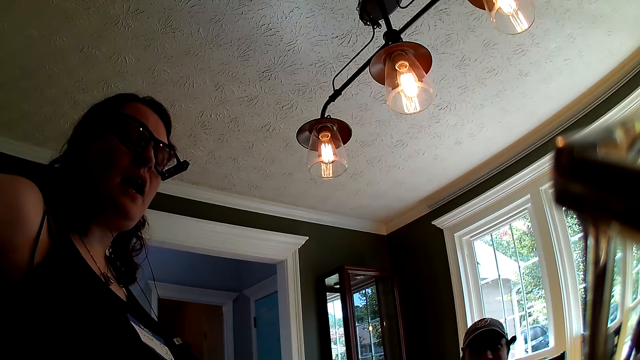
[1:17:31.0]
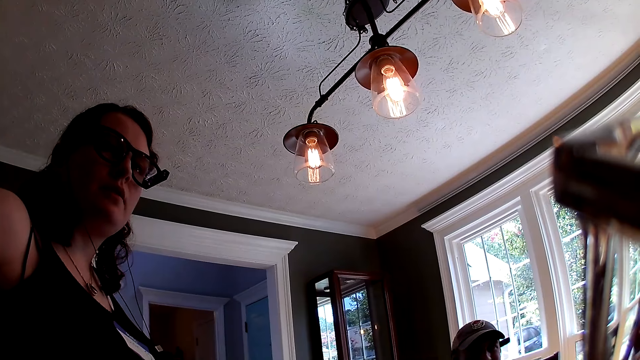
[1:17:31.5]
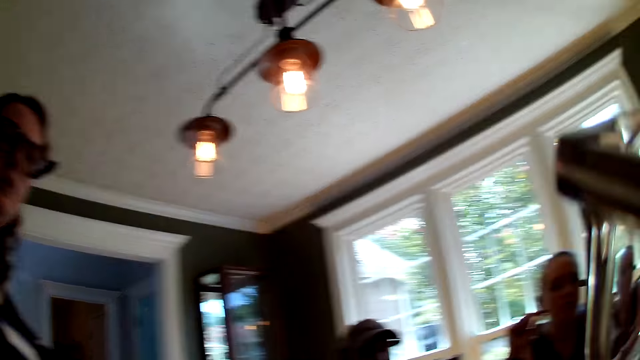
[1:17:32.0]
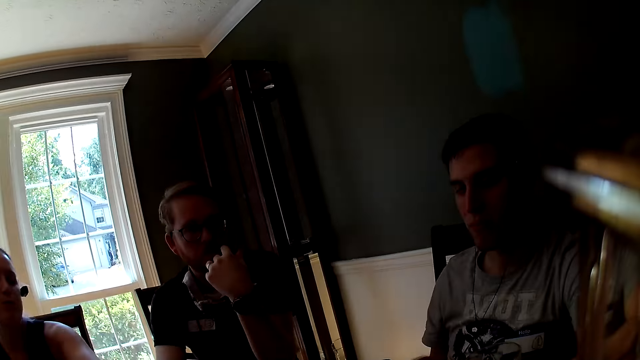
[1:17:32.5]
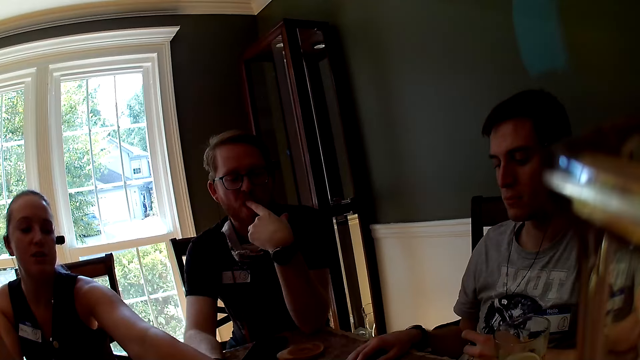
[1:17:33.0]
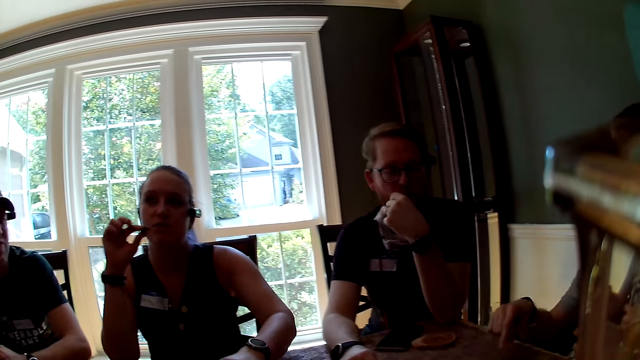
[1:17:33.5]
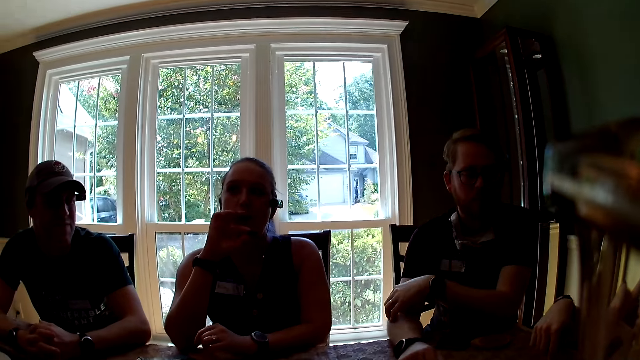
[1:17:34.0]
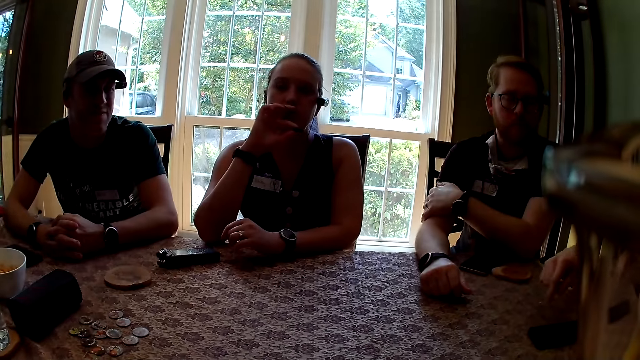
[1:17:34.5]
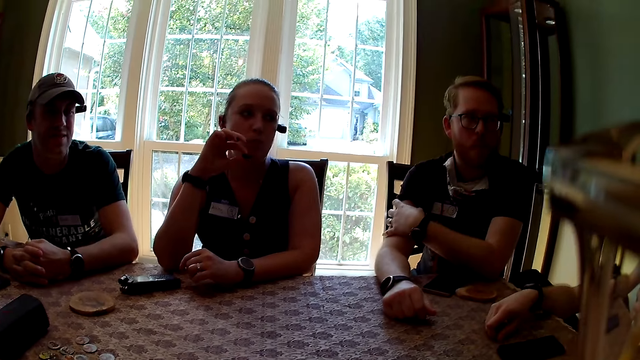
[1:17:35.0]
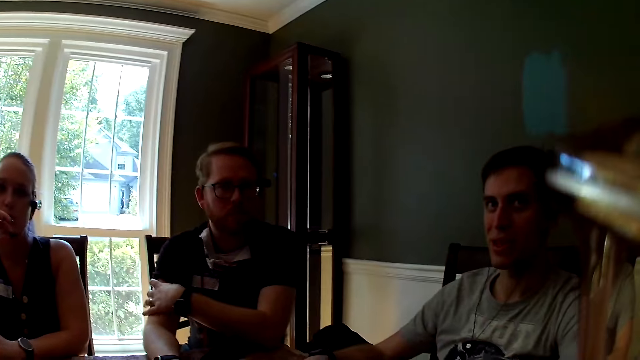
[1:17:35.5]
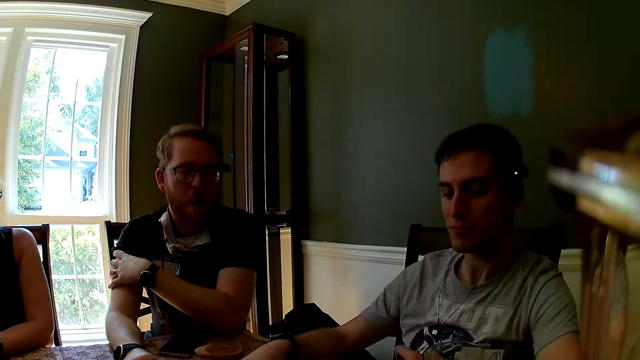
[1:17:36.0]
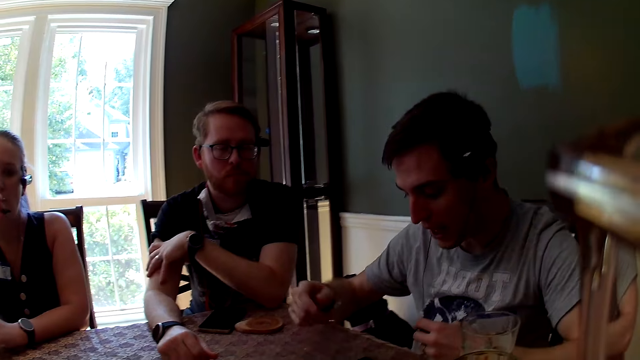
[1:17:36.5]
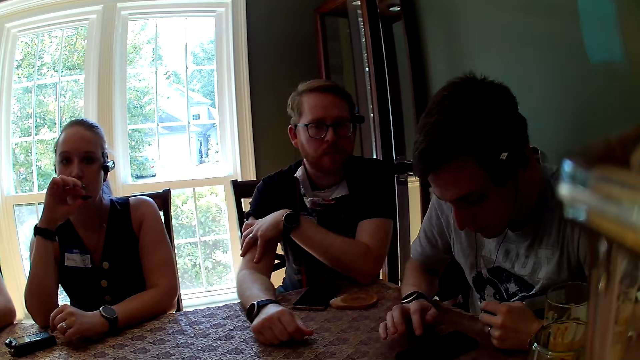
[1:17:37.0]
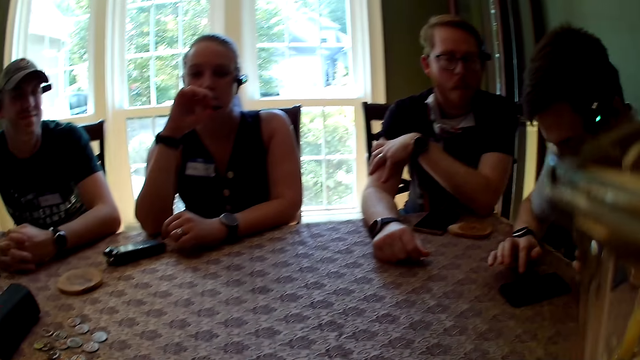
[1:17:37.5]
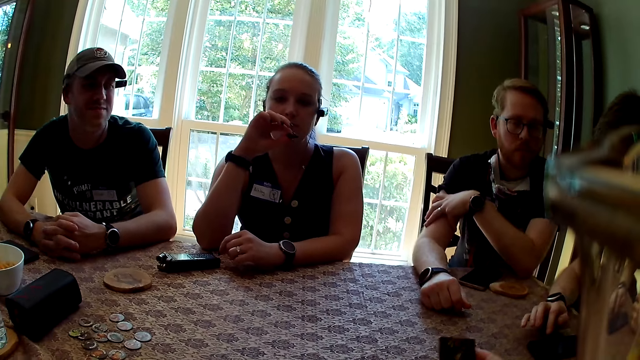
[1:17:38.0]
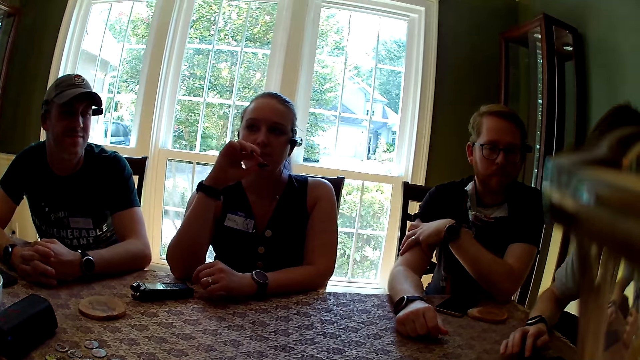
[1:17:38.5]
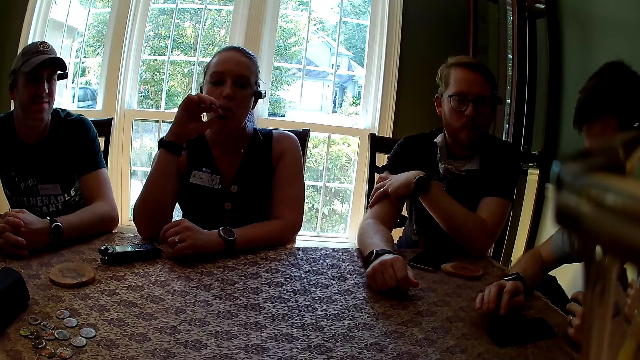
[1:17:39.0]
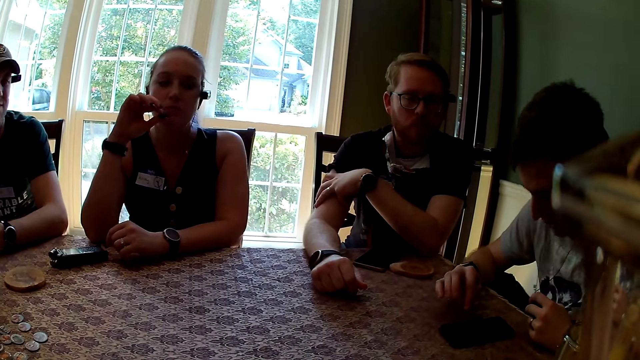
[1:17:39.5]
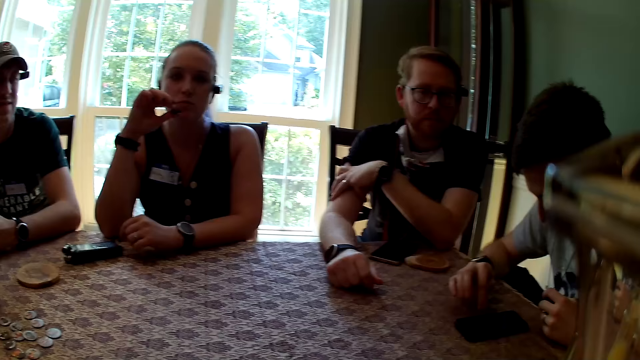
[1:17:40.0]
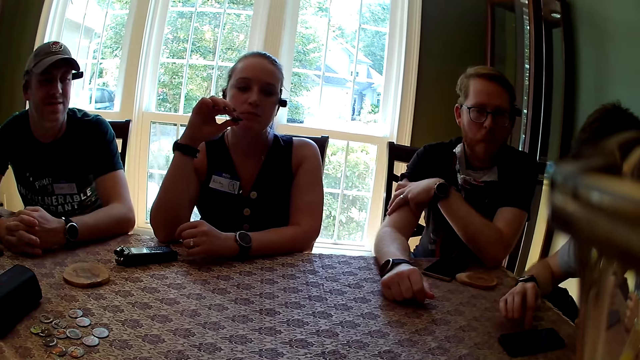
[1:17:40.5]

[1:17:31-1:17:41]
A woman talks to another woman. The camera wearer talks to a man. The man holds a camera wire with his left hand. The man uses his phone.

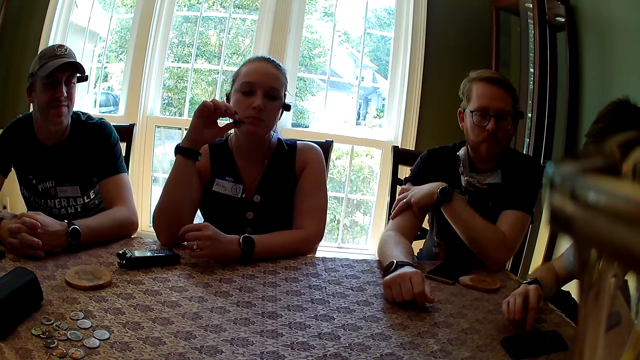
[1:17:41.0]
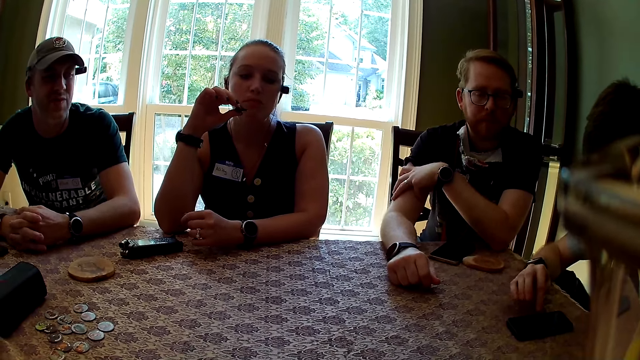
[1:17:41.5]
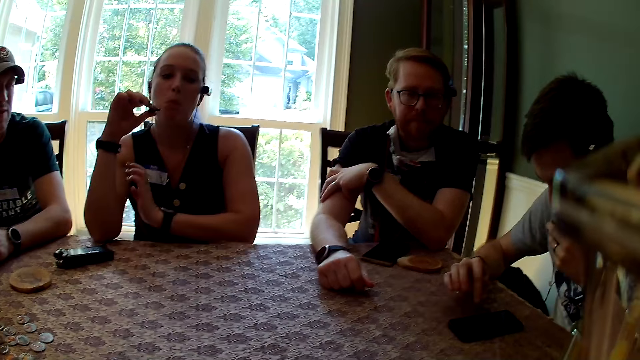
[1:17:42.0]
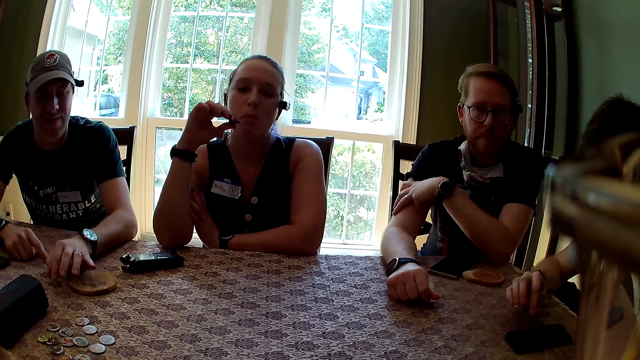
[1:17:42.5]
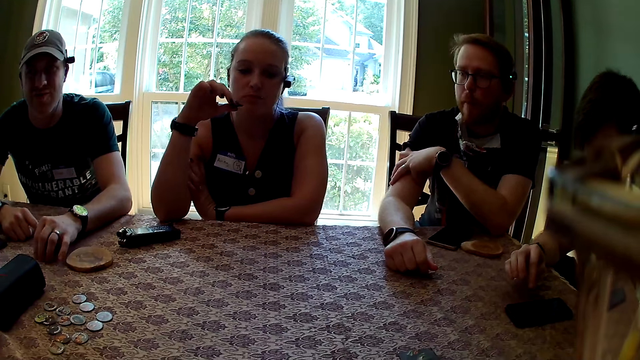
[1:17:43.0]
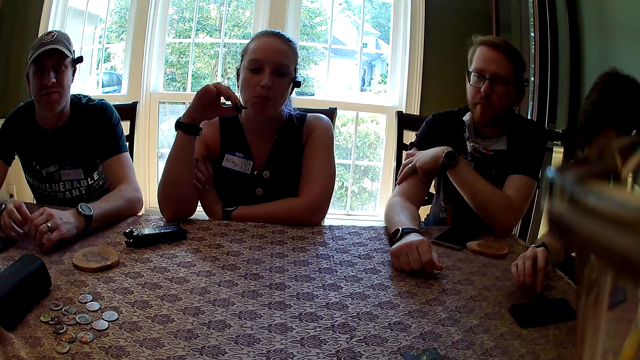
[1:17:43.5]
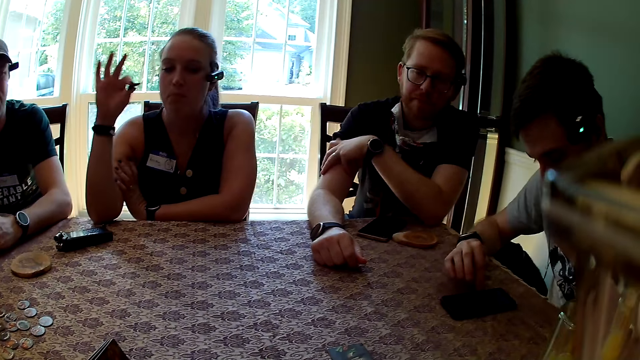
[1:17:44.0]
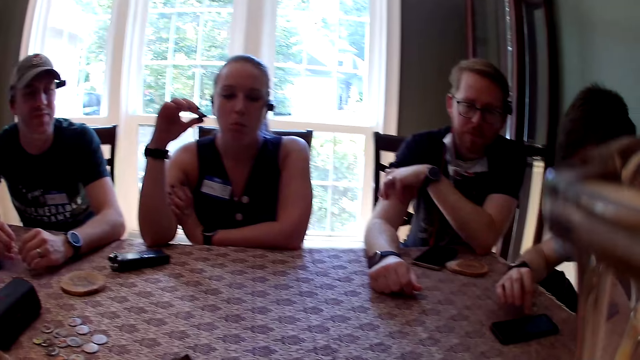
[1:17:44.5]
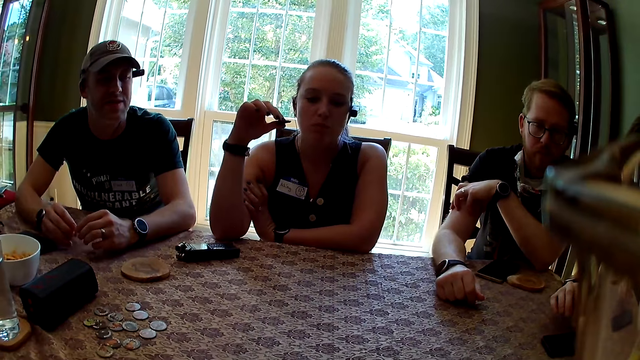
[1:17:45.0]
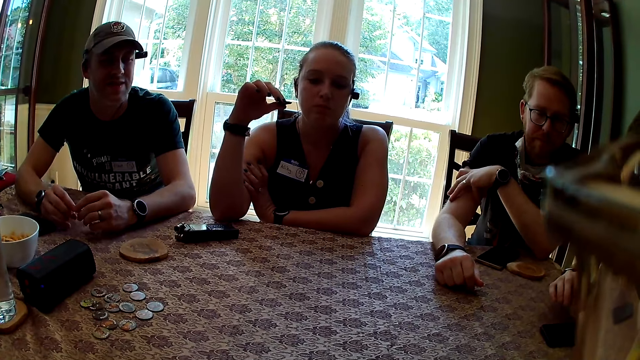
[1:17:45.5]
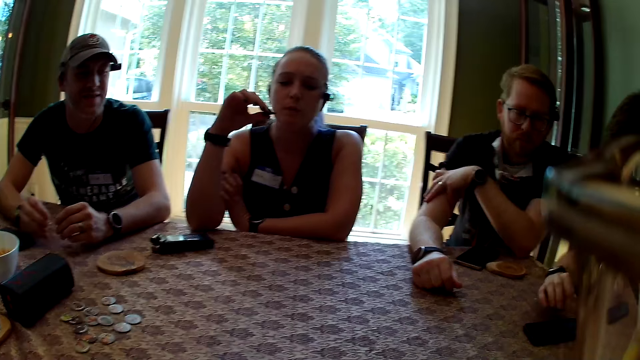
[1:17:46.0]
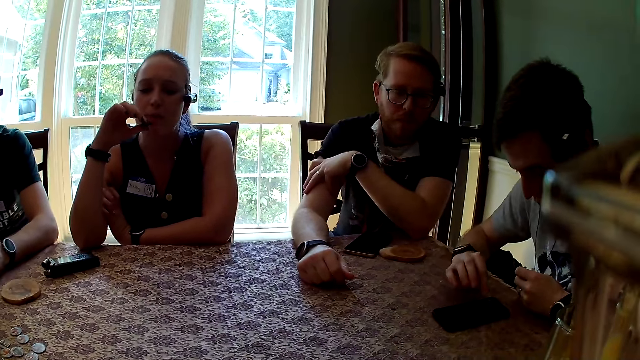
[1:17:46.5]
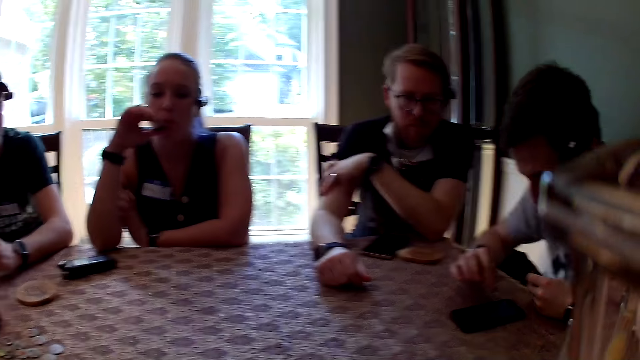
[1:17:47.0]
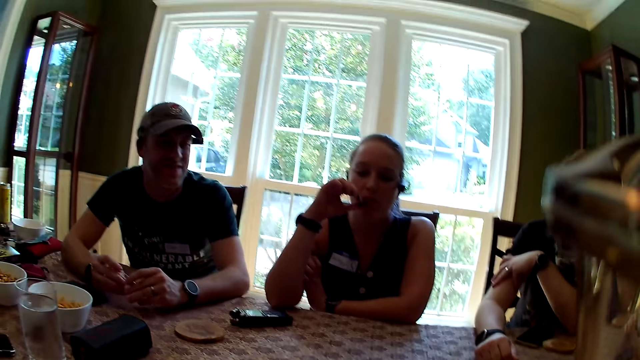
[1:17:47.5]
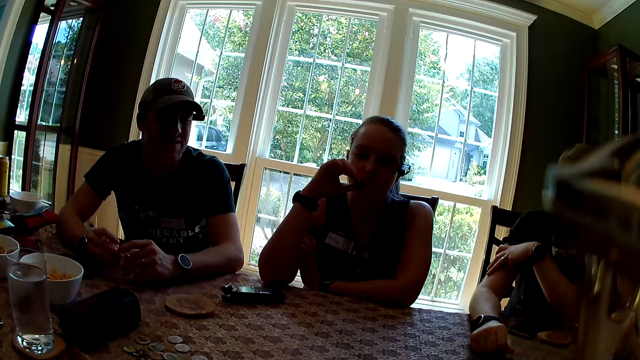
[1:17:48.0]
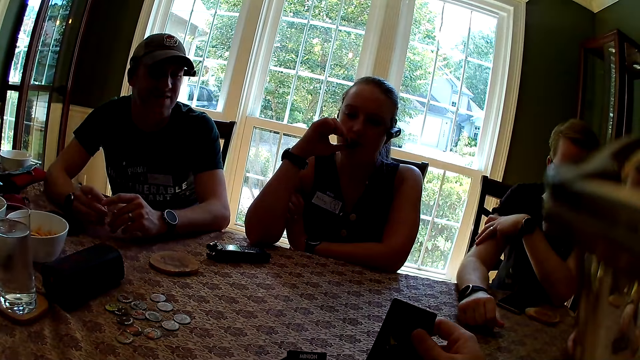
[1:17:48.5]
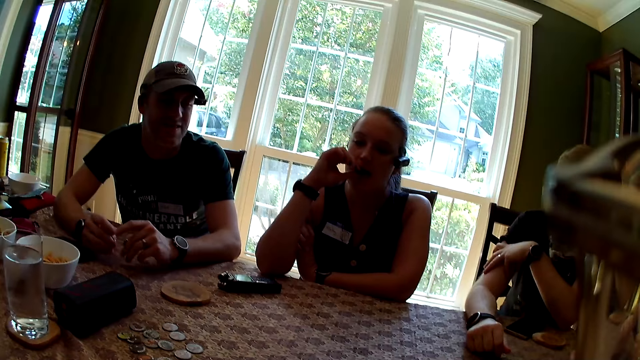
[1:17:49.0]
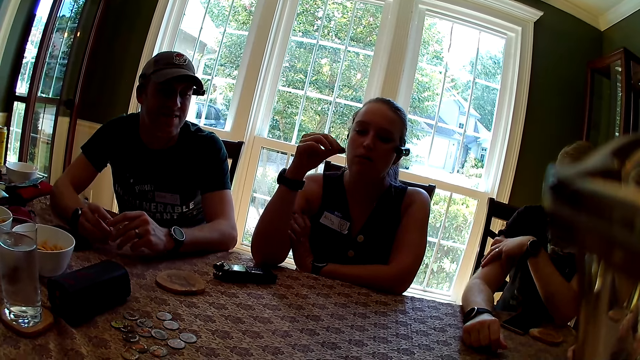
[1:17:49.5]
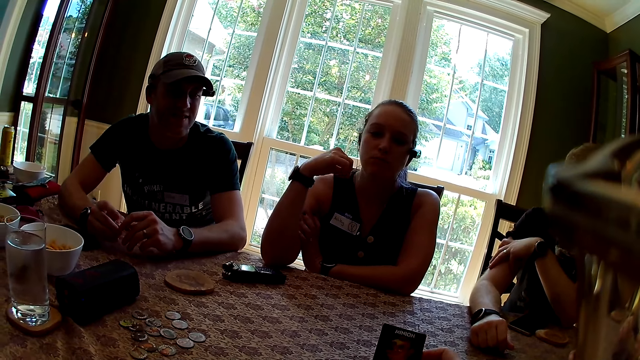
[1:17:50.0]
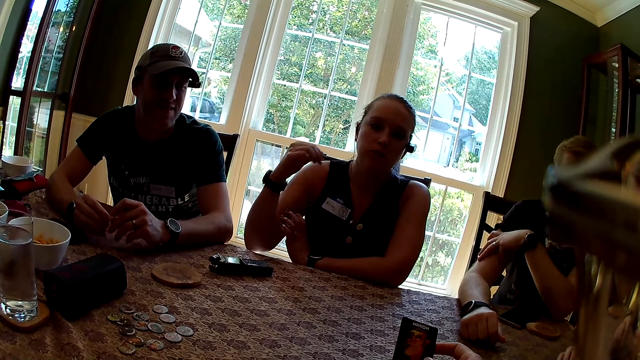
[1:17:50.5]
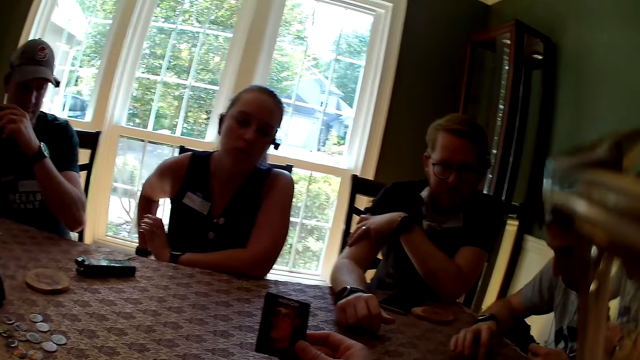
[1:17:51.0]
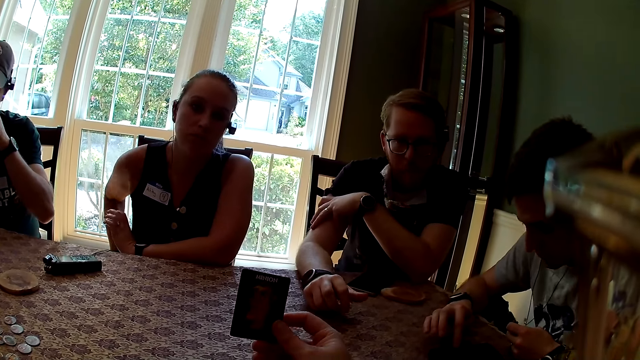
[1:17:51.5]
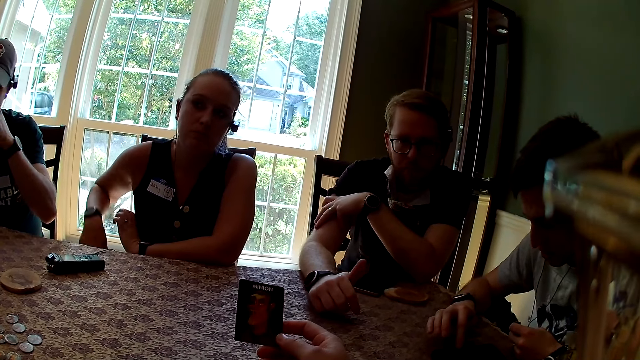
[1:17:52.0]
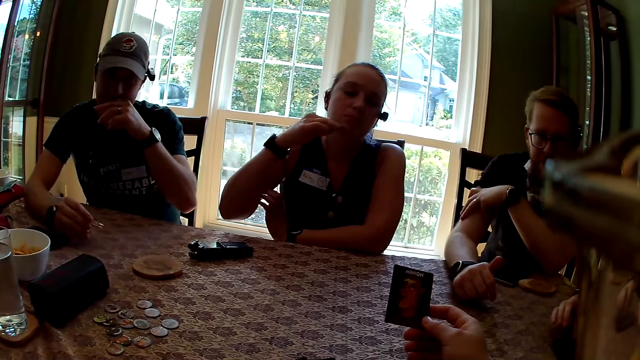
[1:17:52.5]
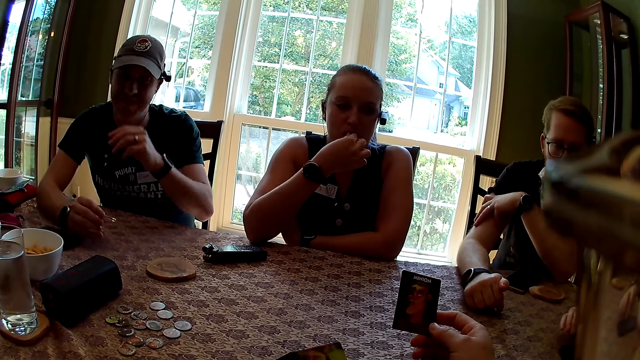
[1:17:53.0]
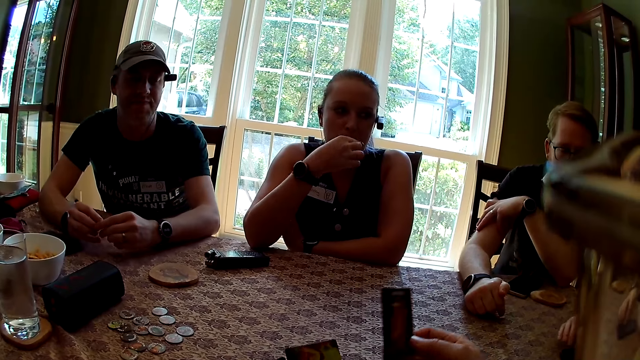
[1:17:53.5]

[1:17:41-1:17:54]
A woman eats something. A man presses a phone on the table with his right hand. Another man picks up a pen cover on the table with his left hand. The camera wearer talks. The other man plays with the pen cover in his hands. The camera wearer calls the titles on the cards in her right hand. She looks at the cards. She holds a card.
